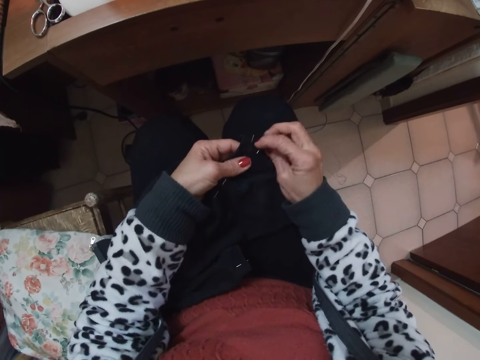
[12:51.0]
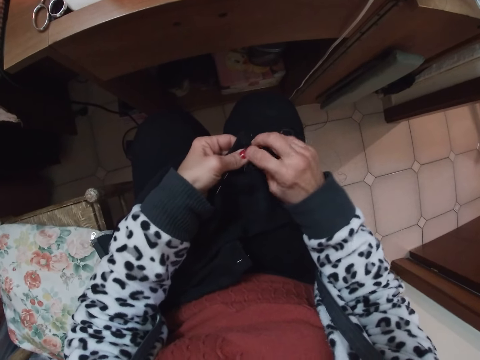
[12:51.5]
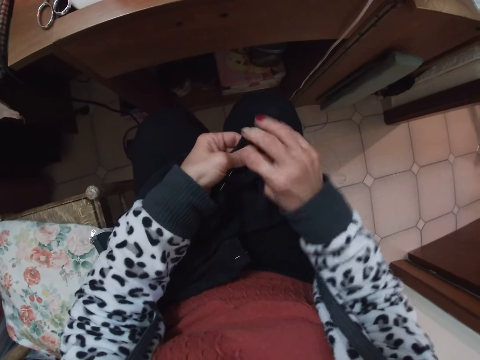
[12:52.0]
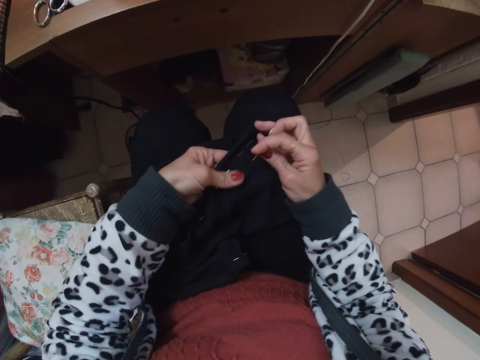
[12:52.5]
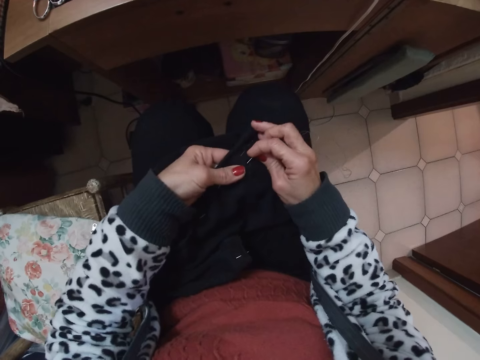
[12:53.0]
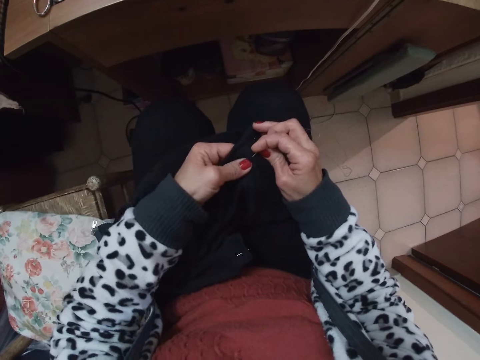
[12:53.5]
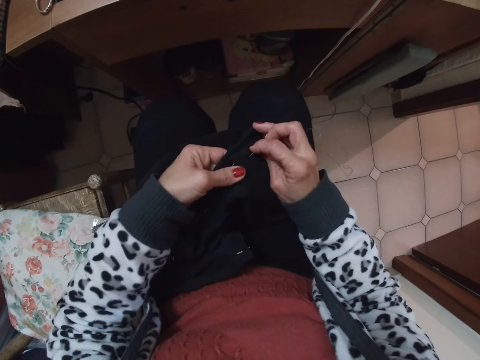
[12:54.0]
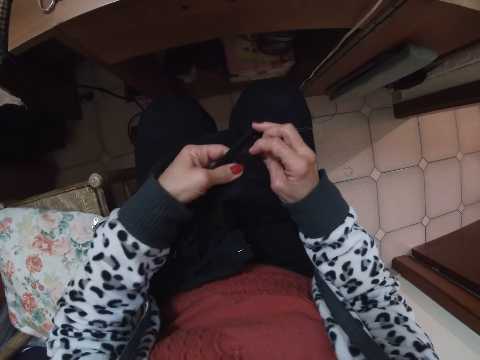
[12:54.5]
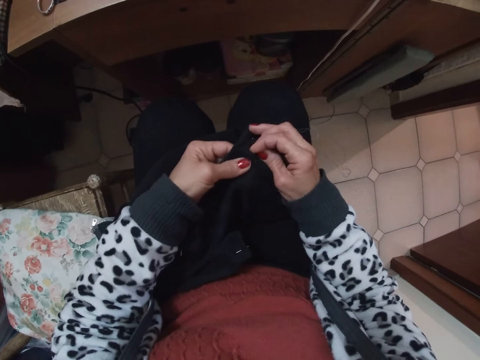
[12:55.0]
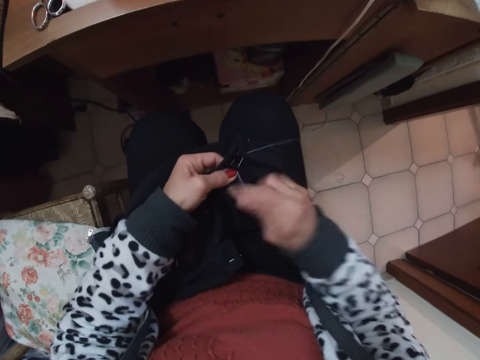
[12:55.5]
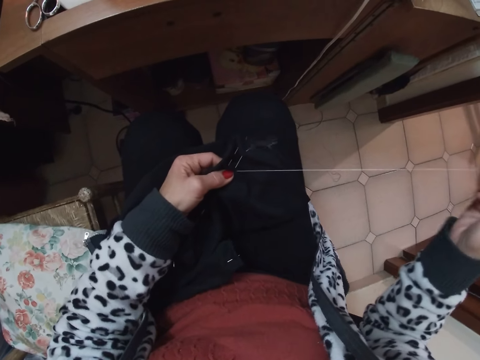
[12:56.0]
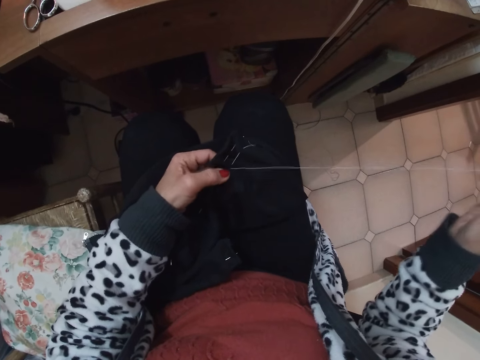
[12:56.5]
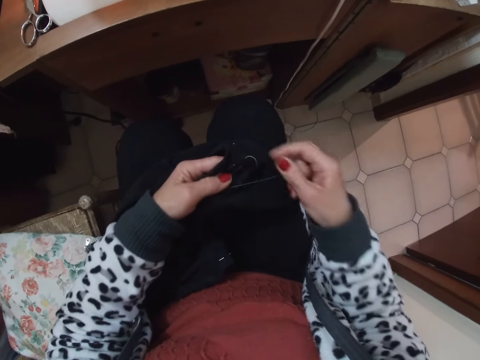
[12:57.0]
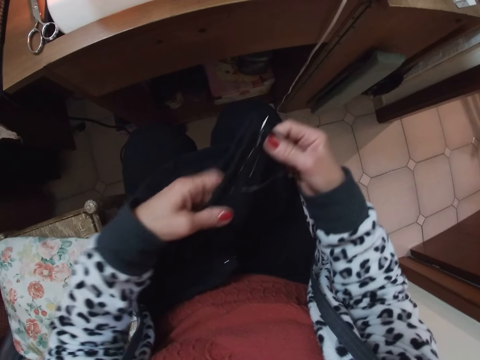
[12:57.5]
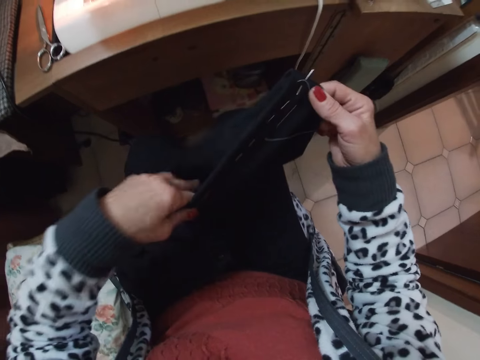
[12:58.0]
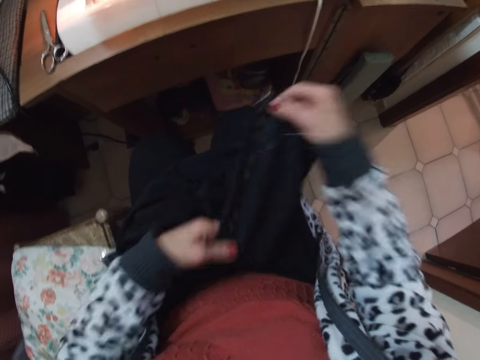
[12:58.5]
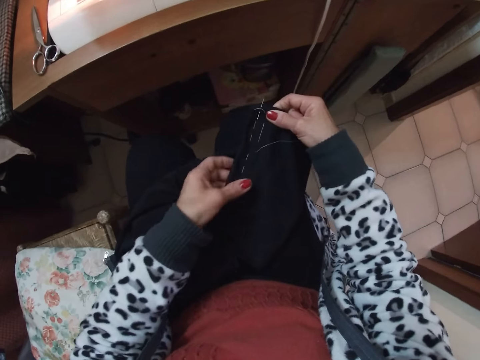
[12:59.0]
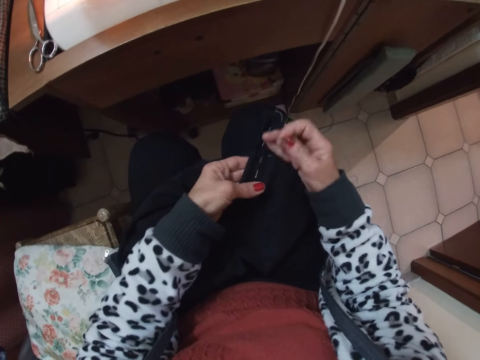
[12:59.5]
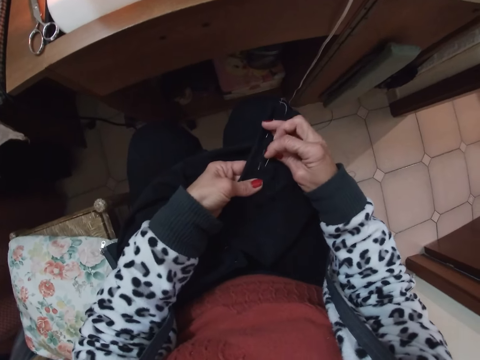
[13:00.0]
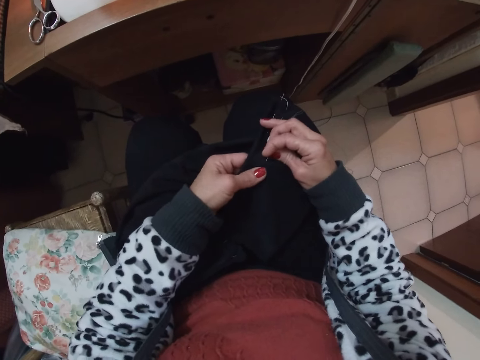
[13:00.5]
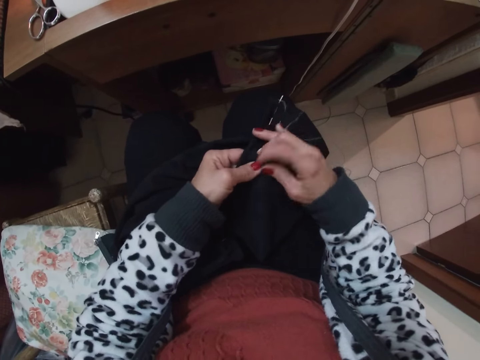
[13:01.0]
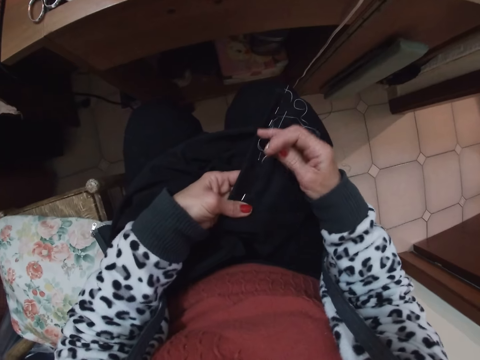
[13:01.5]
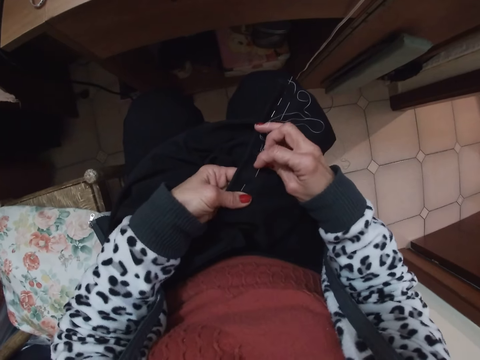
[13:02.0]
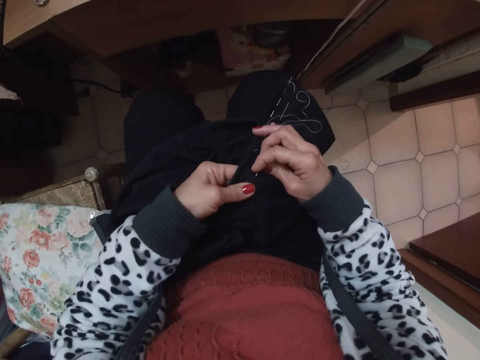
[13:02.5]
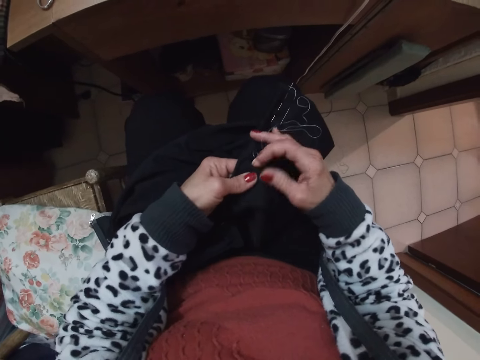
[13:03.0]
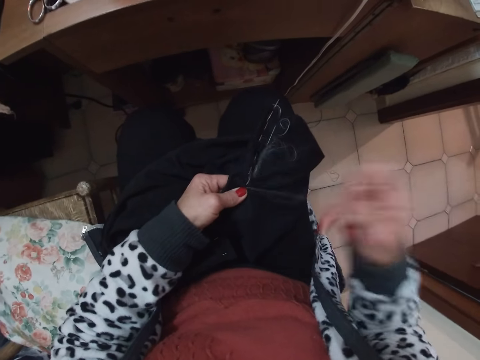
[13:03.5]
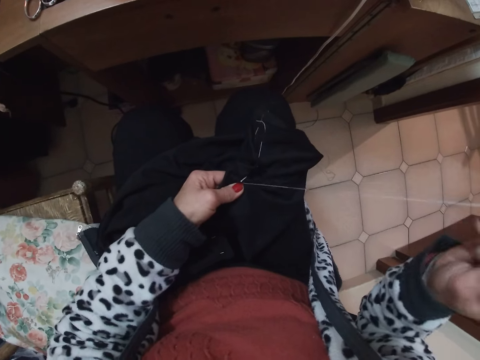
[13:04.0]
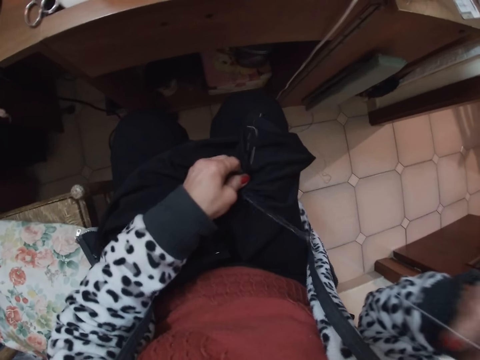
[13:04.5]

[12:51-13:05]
The camera wearer adjusts the garment and knits the garment.

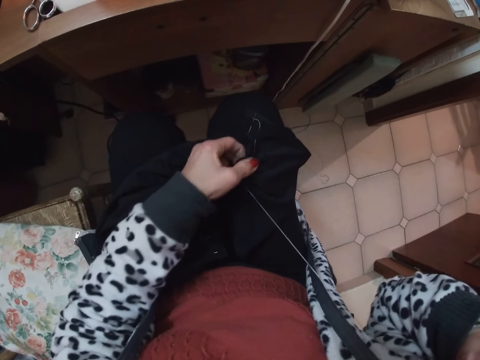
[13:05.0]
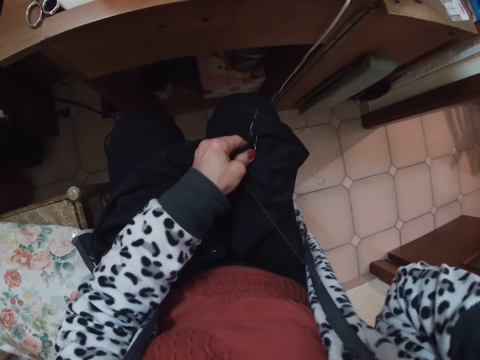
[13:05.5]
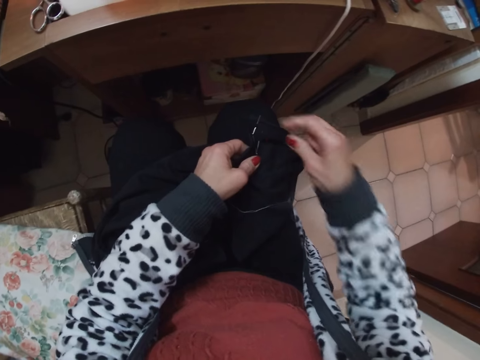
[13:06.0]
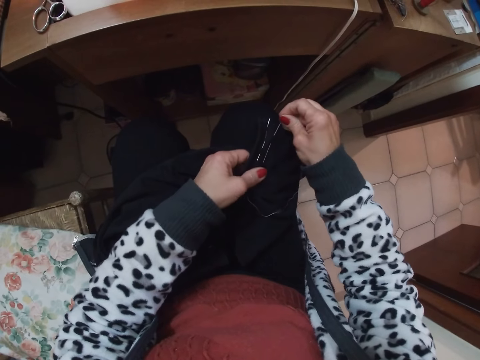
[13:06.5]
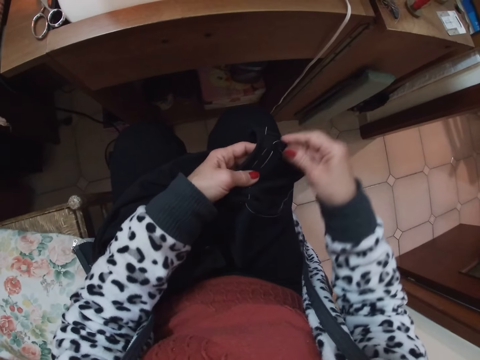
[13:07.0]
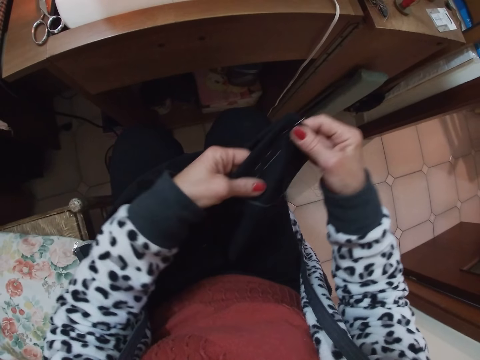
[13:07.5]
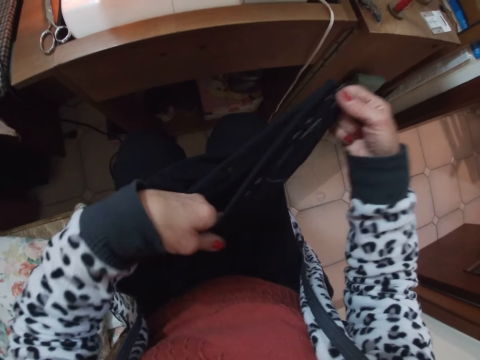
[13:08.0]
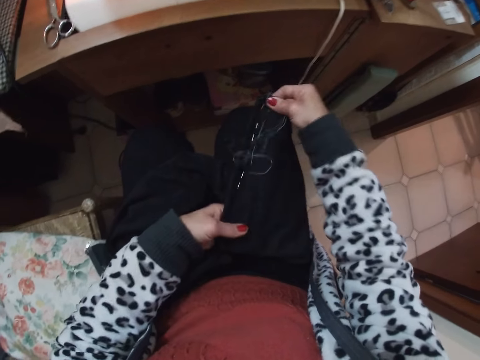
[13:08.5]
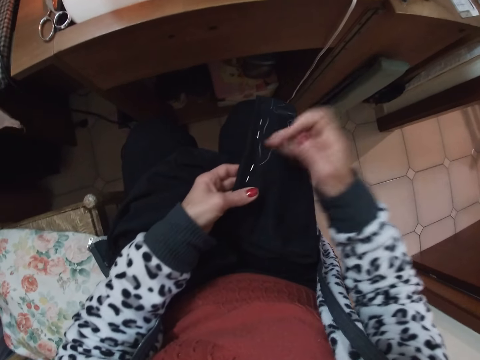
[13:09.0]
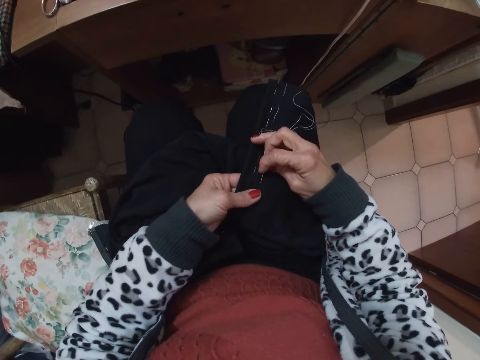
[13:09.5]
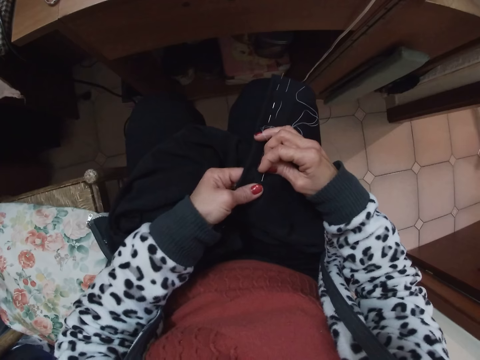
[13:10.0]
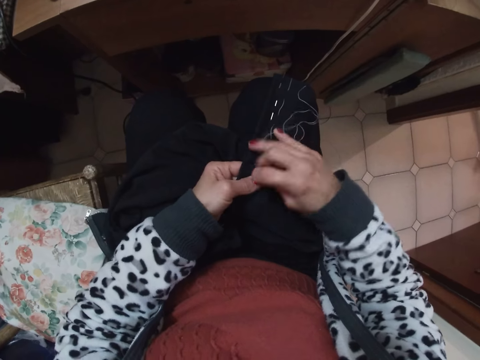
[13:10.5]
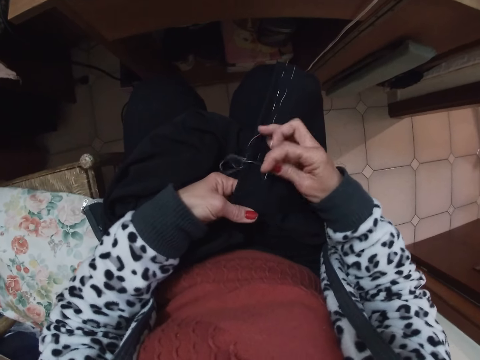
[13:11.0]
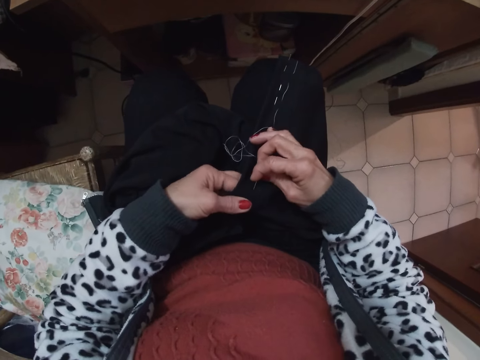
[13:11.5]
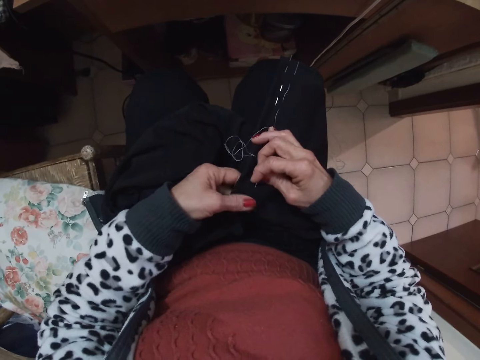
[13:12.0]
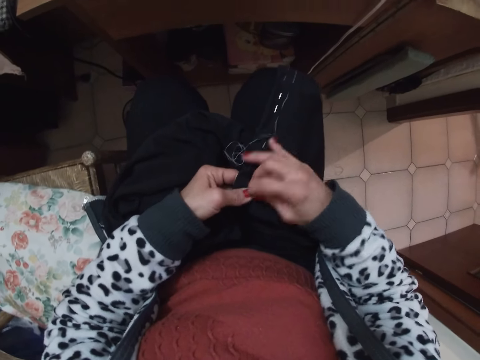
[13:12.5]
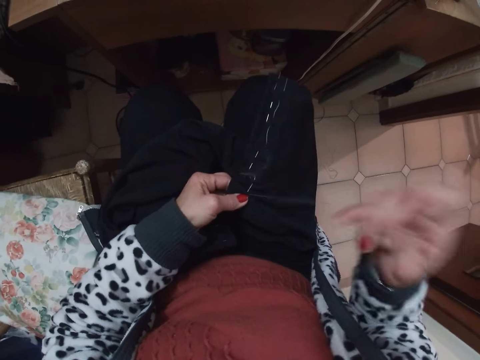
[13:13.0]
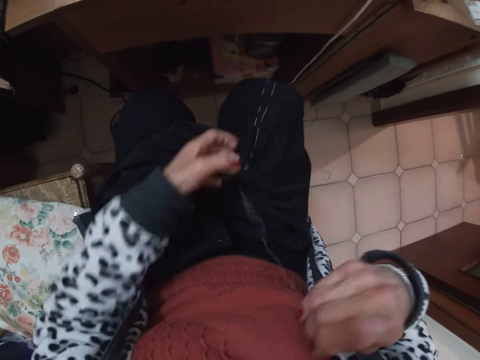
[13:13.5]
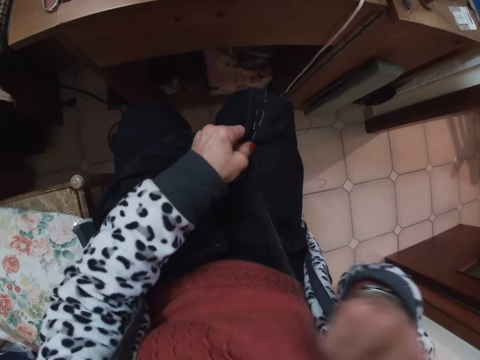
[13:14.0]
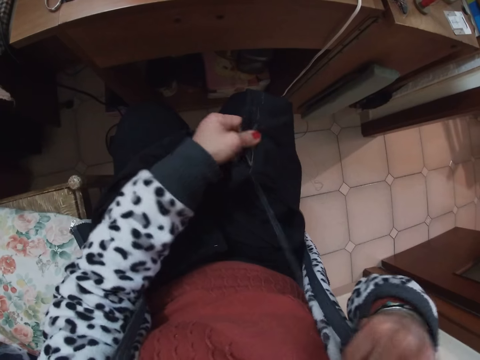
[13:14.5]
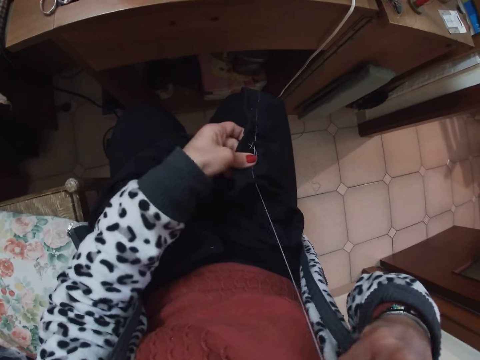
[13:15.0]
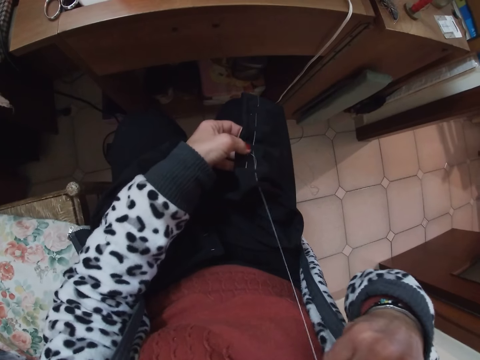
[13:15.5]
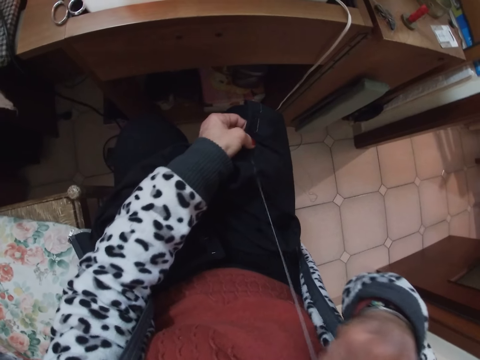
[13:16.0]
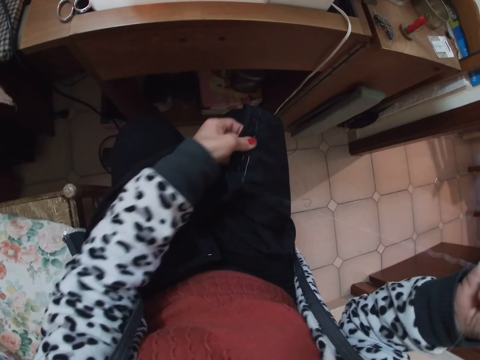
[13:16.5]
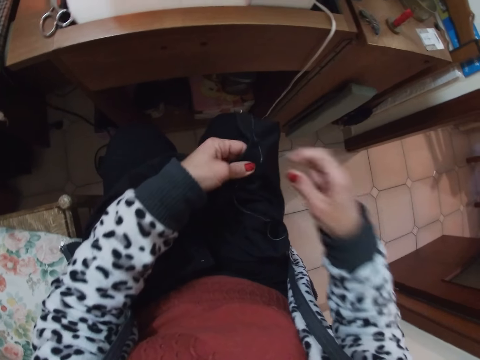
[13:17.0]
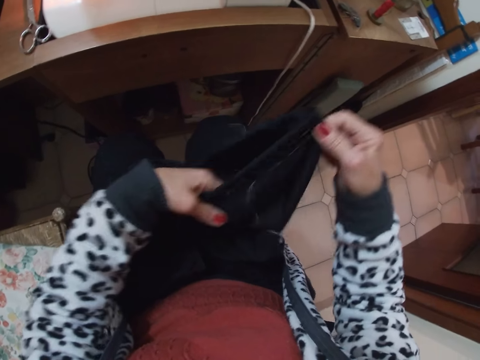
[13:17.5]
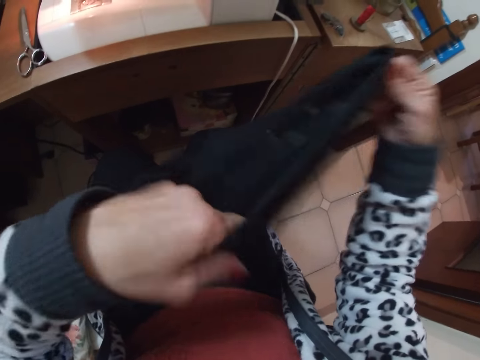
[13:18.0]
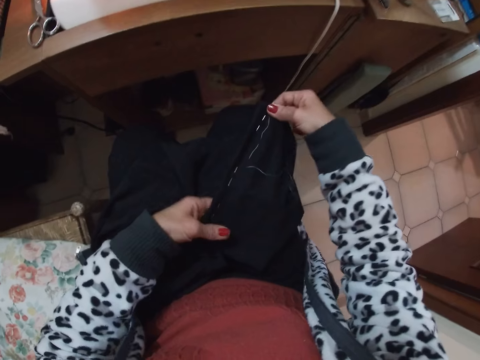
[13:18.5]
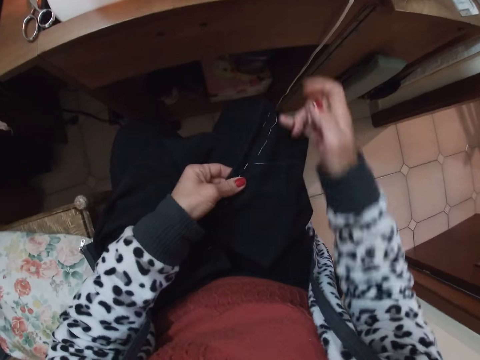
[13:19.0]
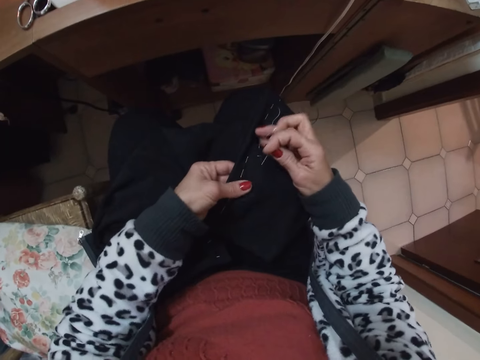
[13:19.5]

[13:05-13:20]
The camera wearer adjusts the garment. They knit the garment. They adjust the garment.
